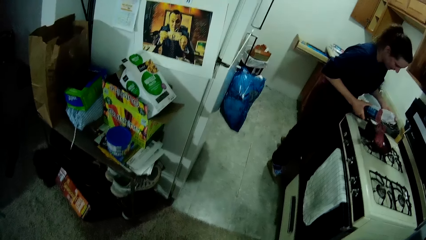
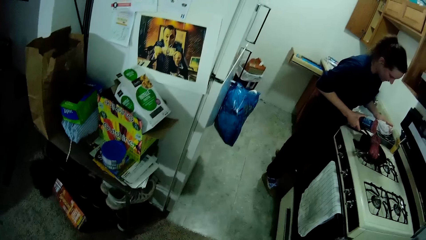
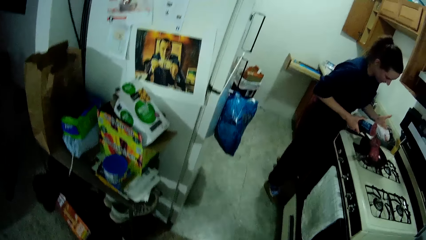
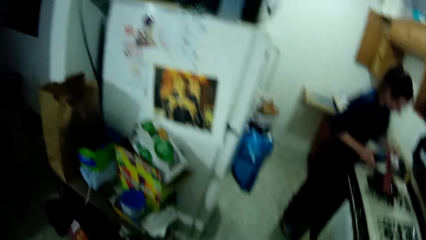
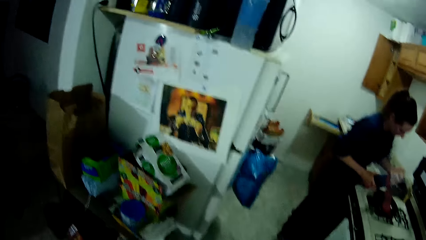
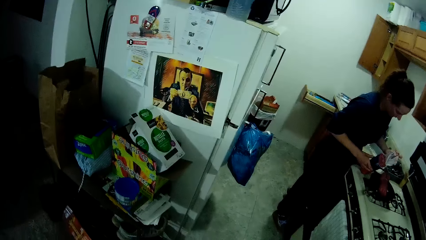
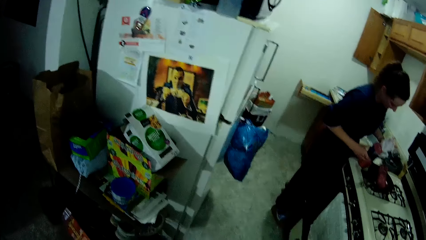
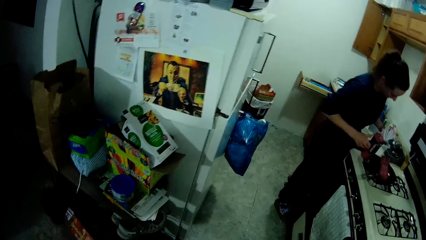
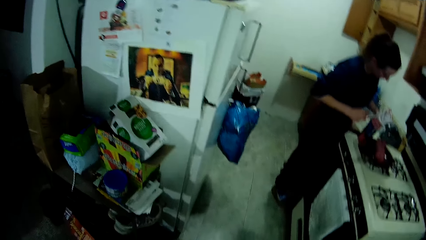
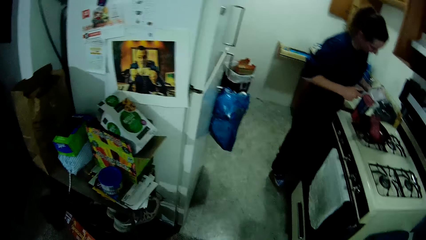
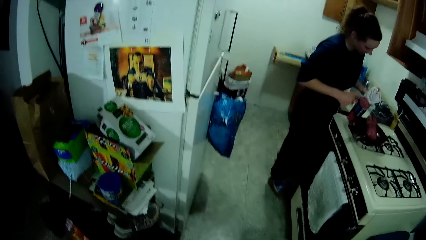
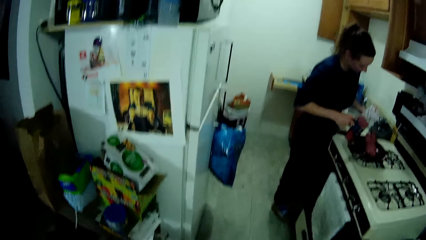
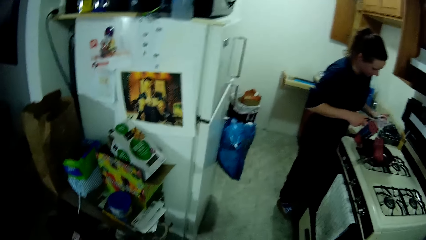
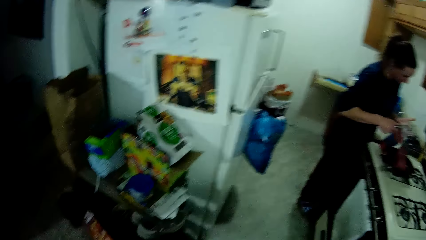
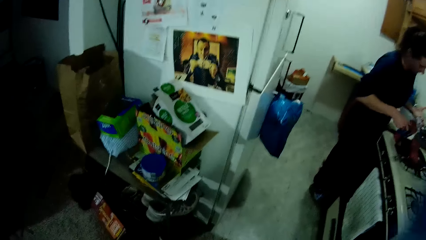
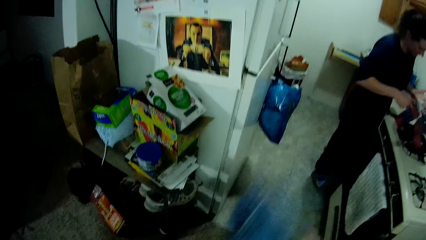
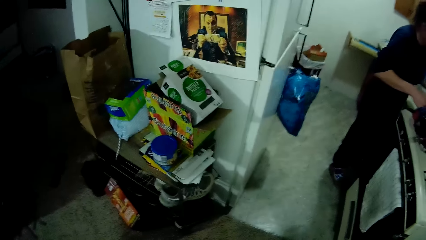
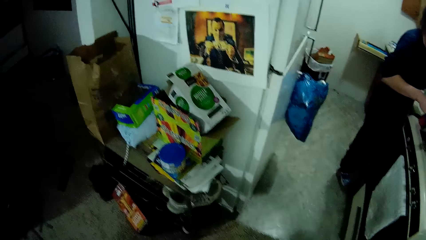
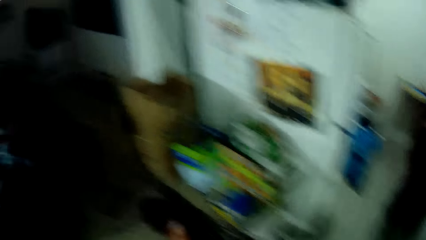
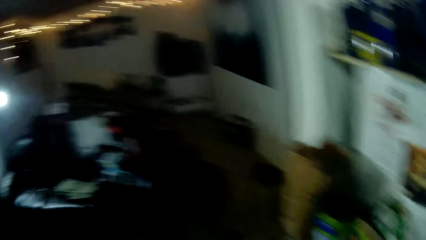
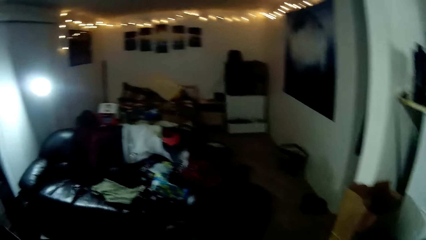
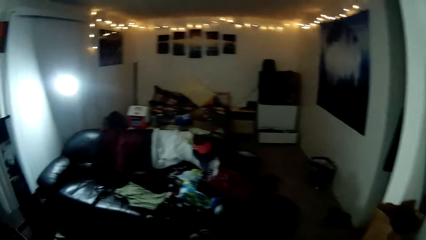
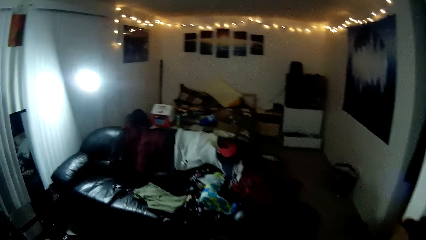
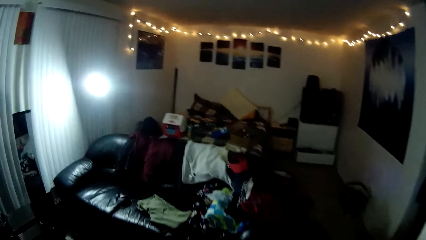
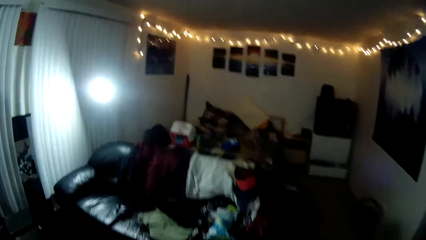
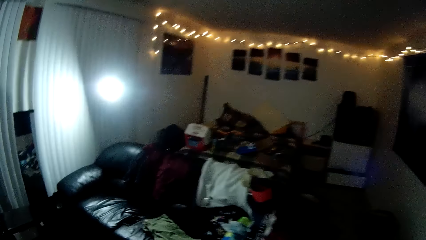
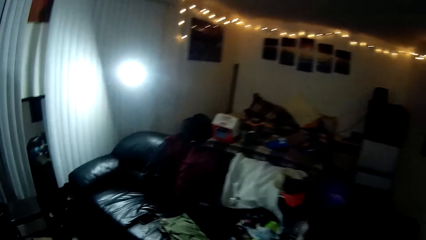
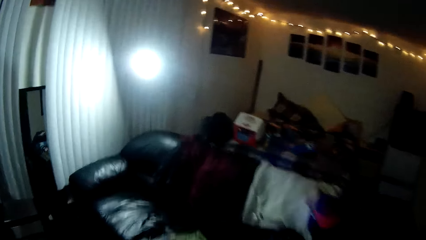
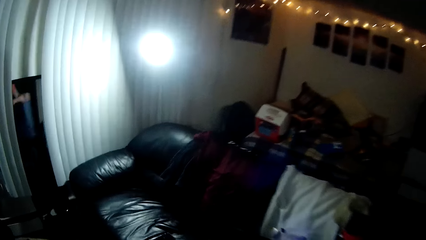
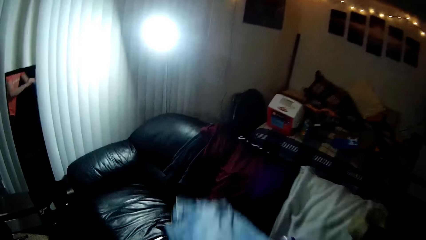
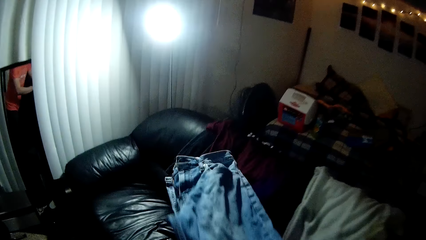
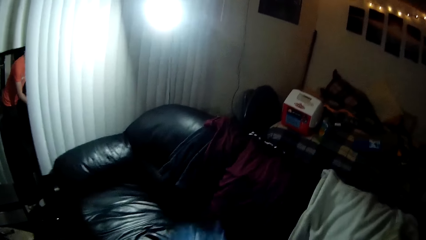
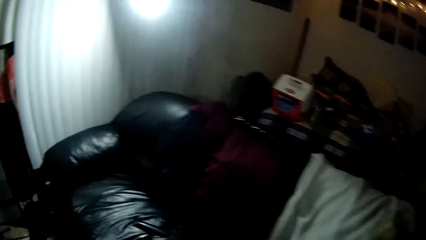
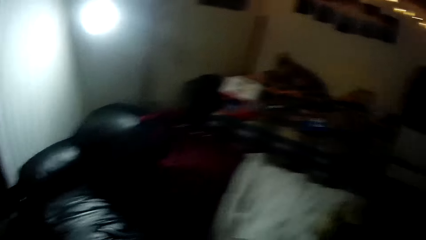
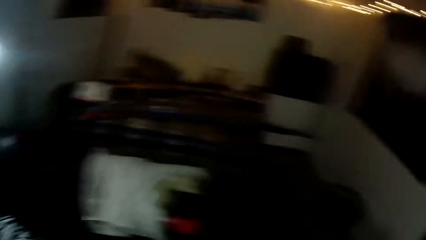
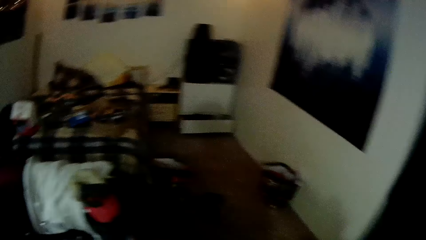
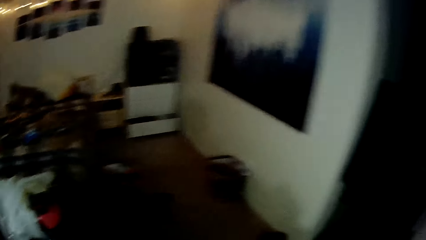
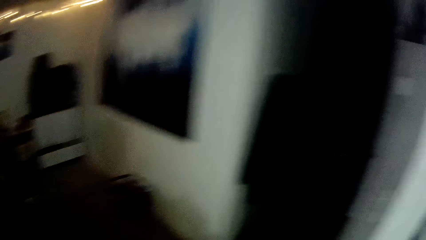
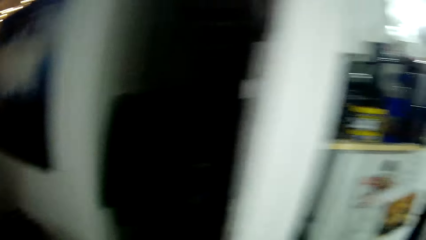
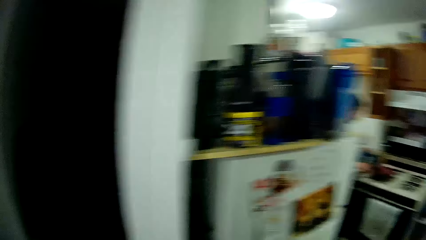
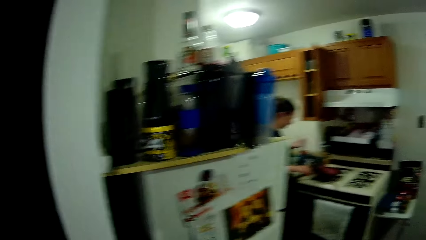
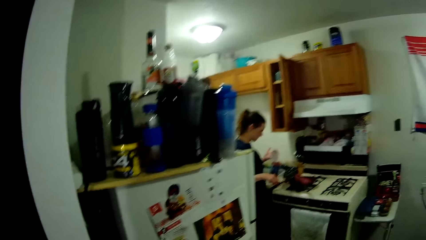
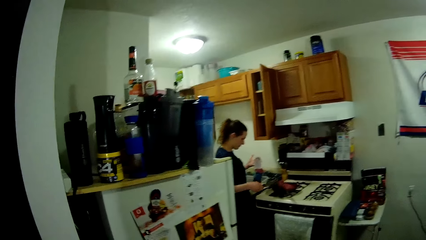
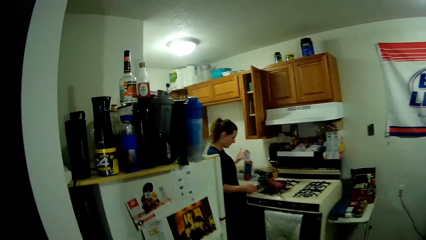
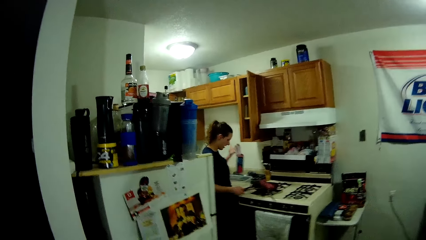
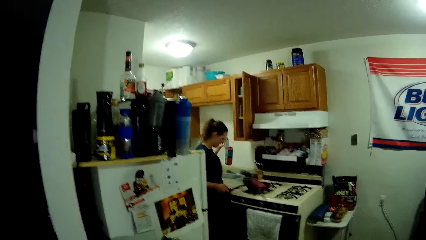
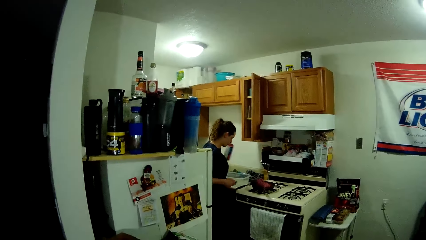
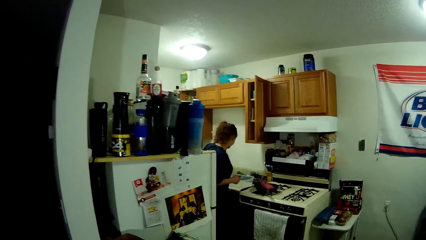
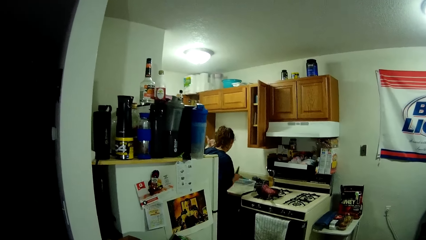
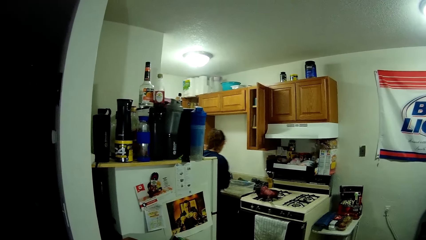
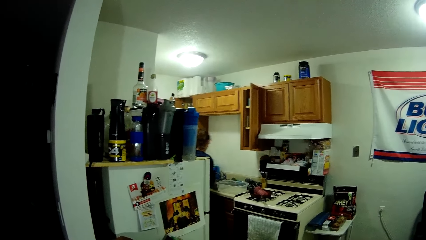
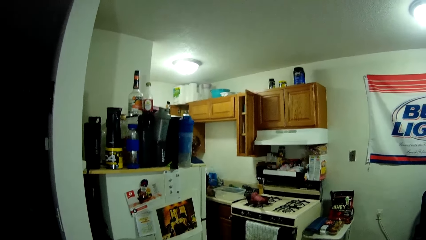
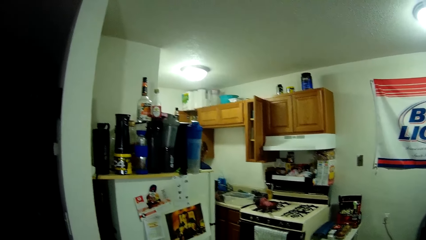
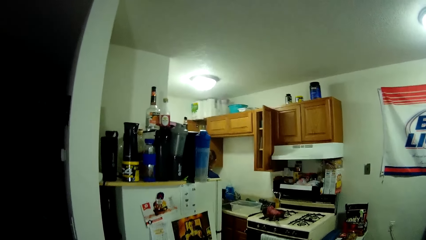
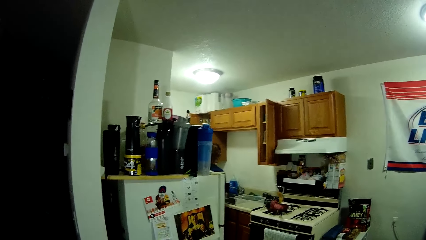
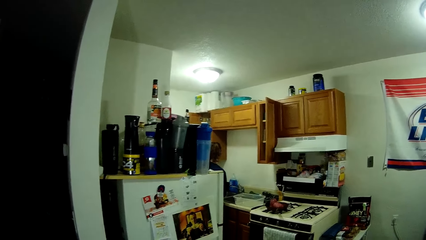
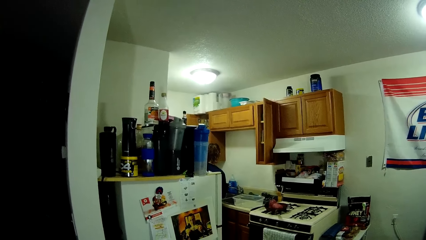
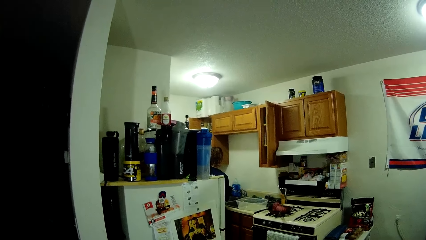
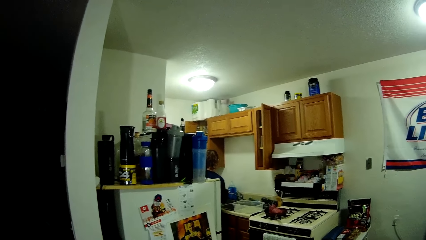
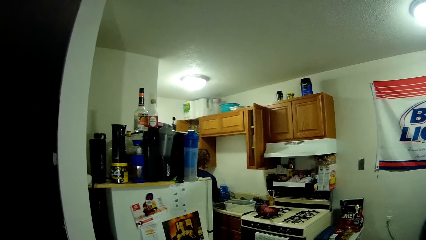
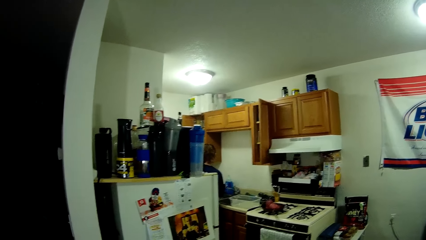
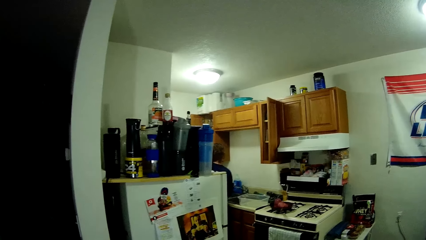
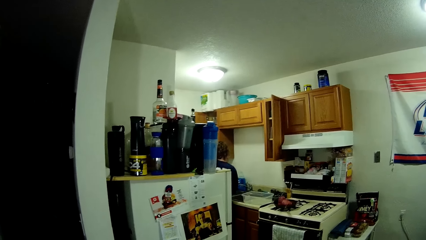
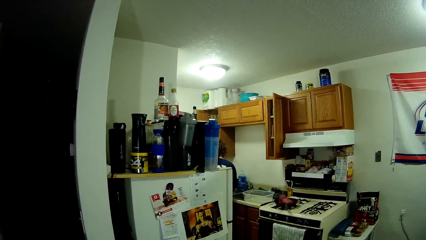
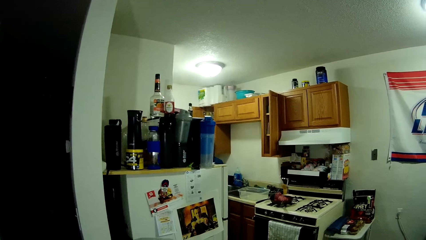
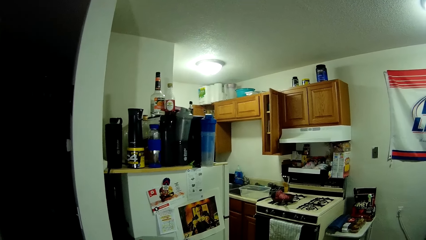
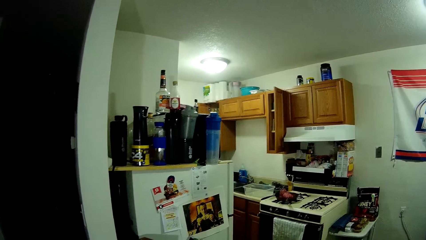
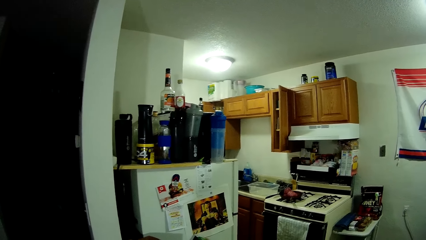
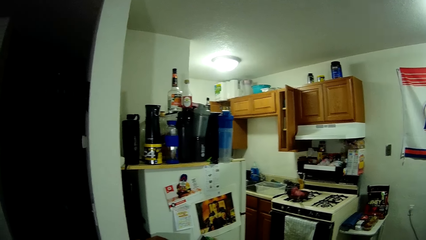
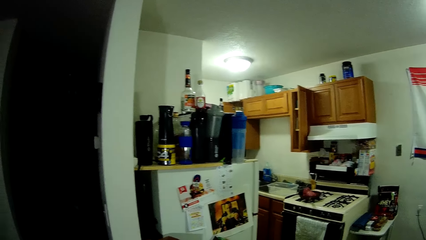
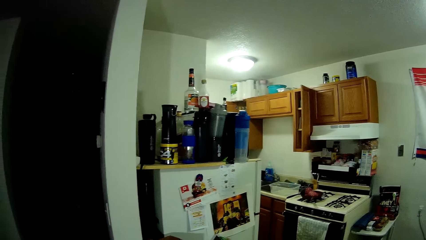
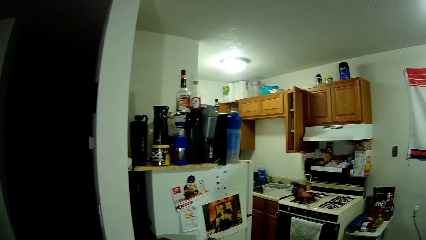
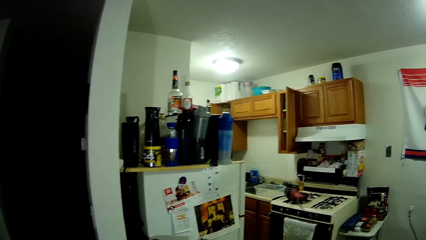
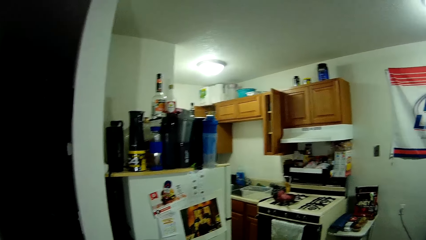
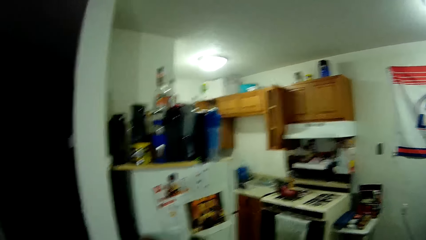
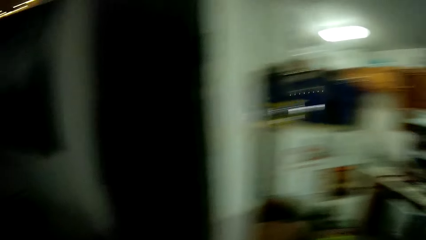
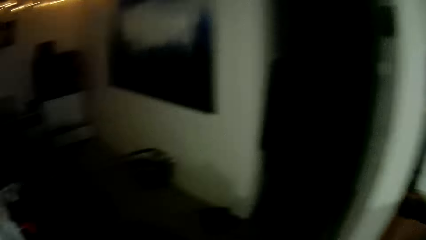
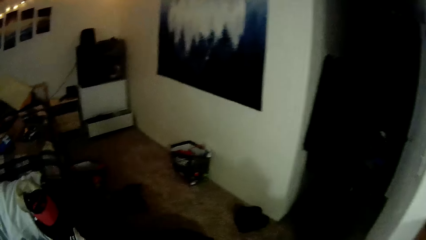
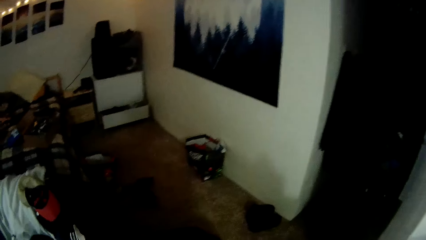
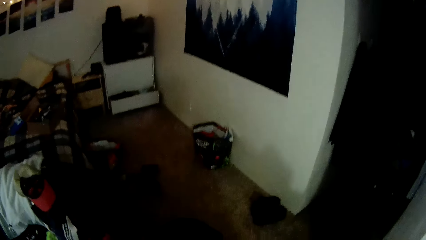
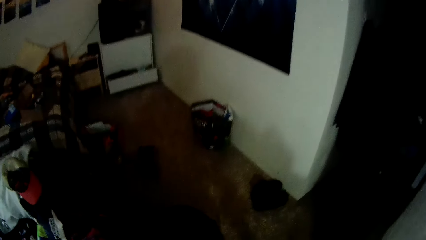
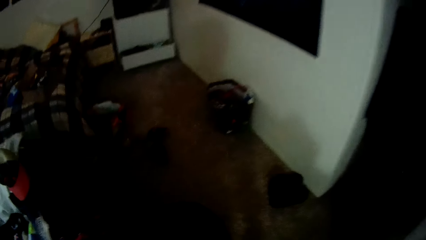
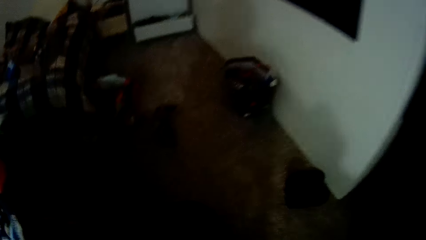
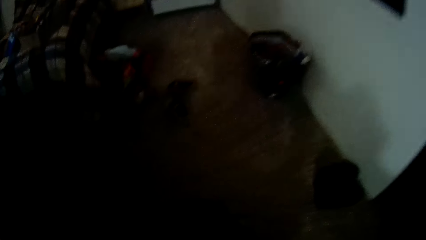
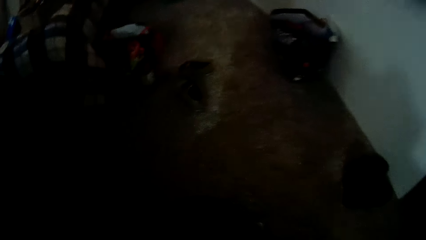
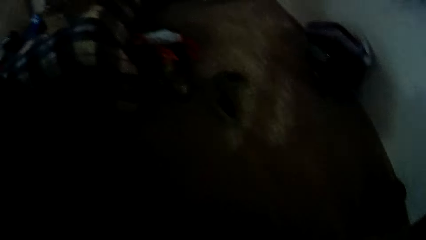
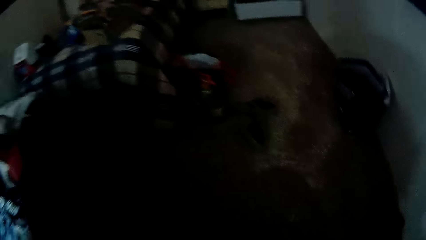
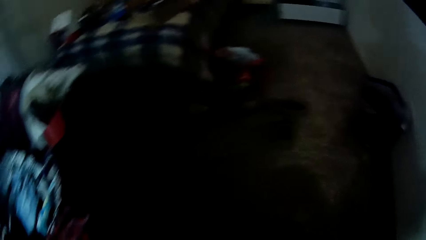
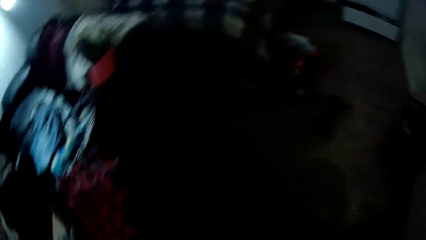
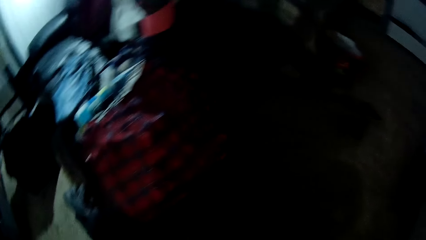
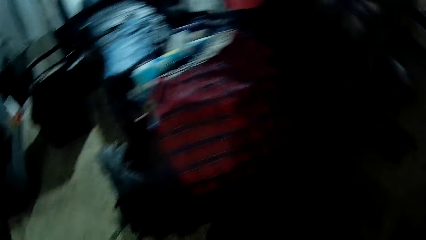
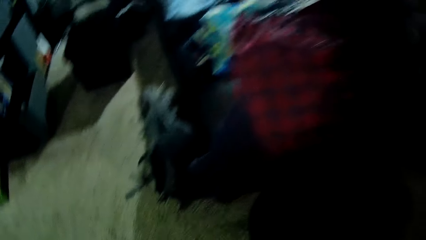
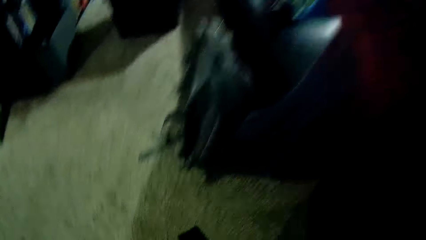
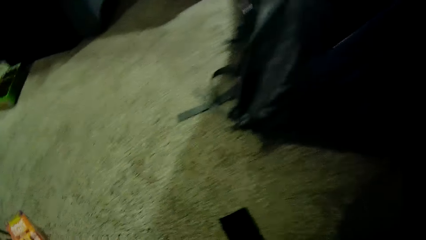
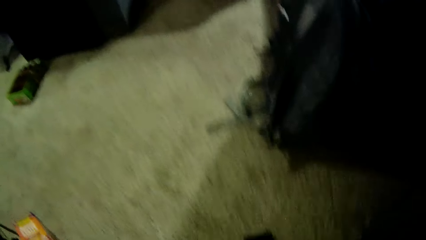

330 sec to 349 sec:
The woman scrapes the pack of the meat with the knife. The camera wearer drops the other cloth on the chair. The woman scrapes the knife on the edge of the frying pan. The woman puts the meat in the sink. The camera wearer walks in a room.
